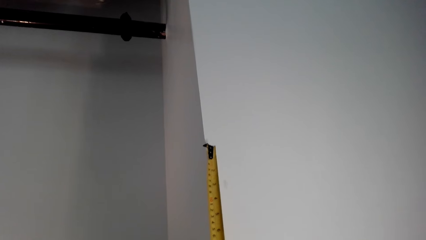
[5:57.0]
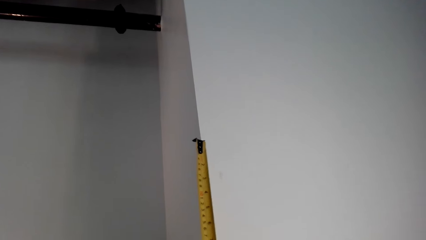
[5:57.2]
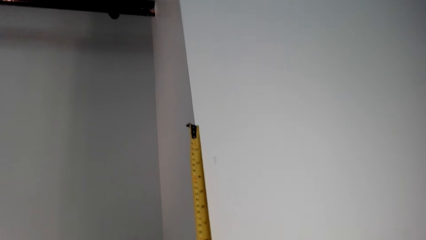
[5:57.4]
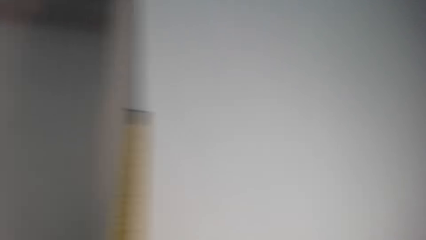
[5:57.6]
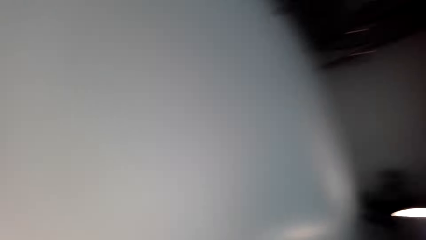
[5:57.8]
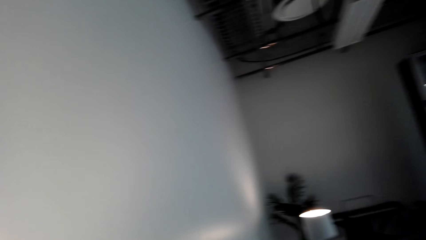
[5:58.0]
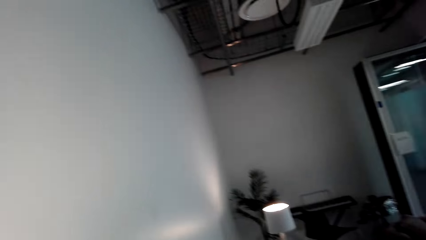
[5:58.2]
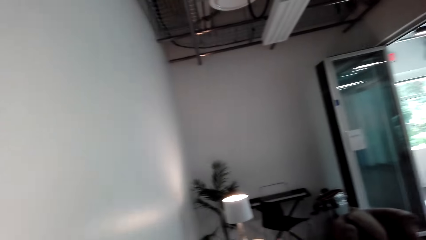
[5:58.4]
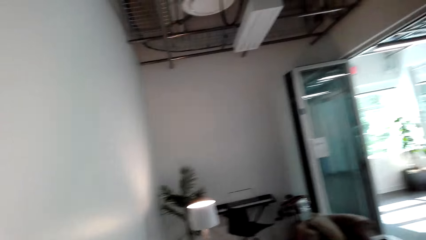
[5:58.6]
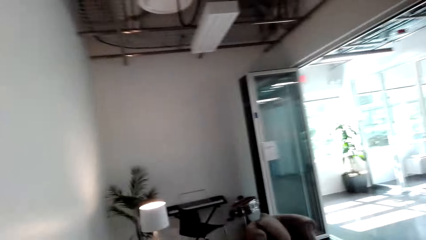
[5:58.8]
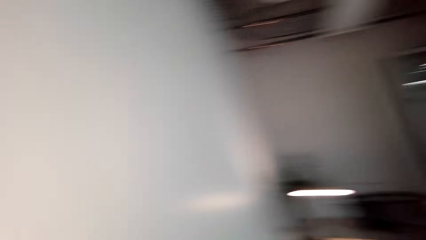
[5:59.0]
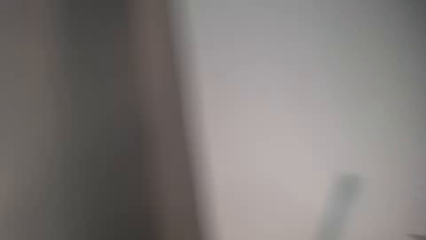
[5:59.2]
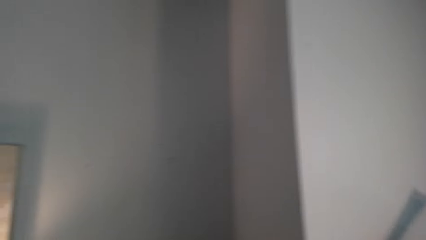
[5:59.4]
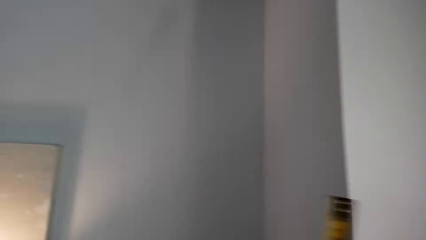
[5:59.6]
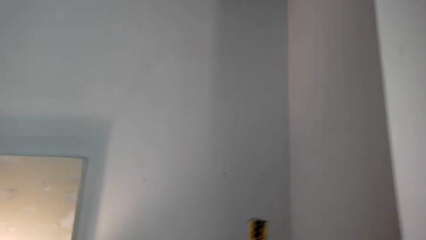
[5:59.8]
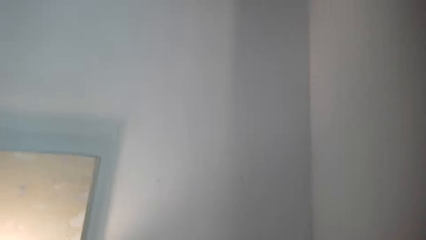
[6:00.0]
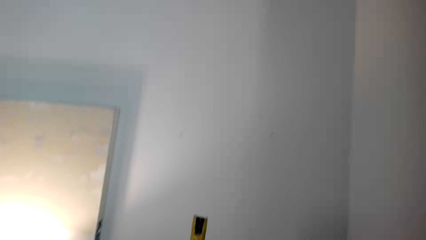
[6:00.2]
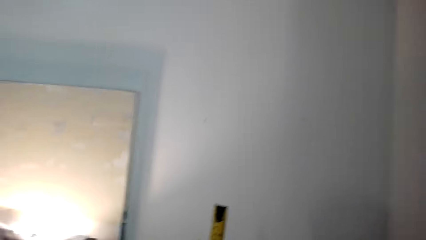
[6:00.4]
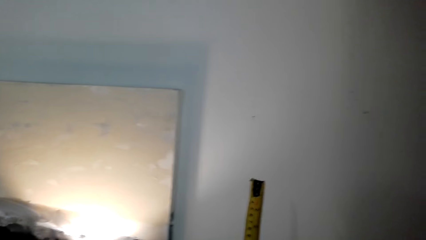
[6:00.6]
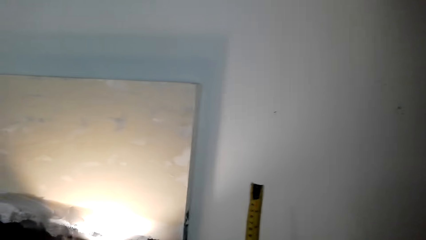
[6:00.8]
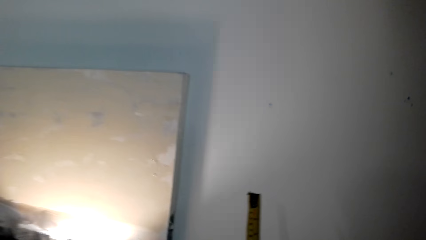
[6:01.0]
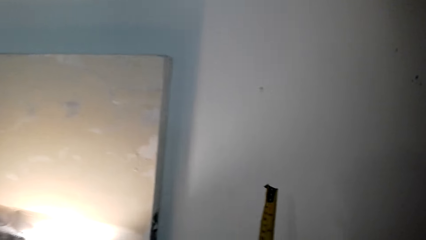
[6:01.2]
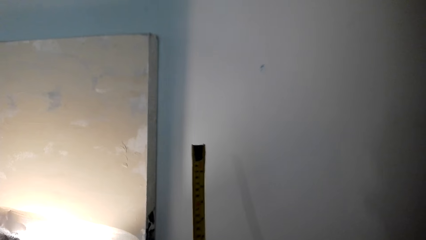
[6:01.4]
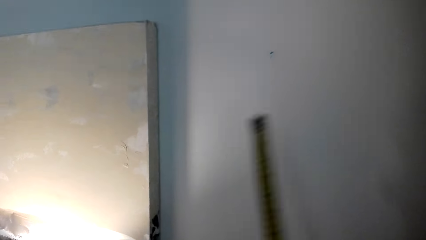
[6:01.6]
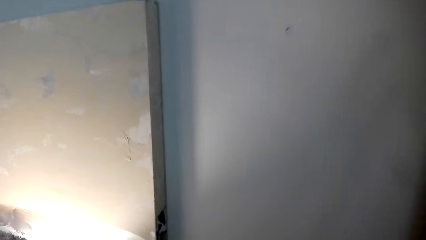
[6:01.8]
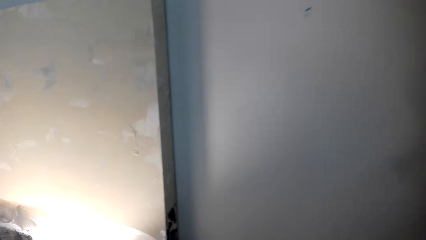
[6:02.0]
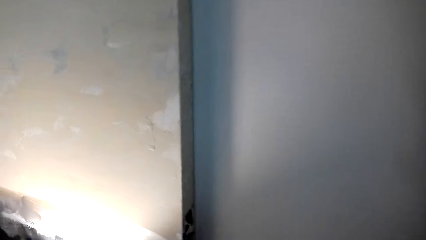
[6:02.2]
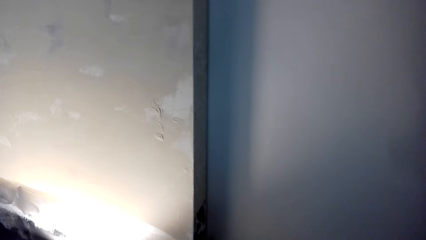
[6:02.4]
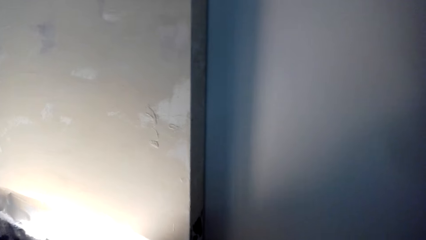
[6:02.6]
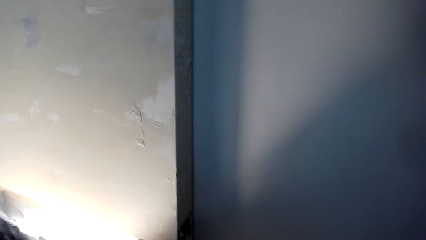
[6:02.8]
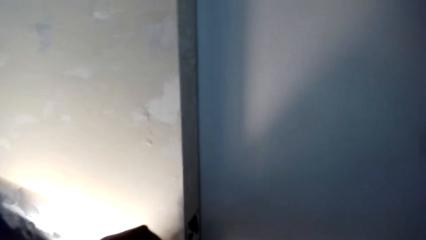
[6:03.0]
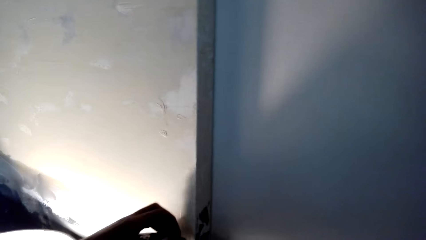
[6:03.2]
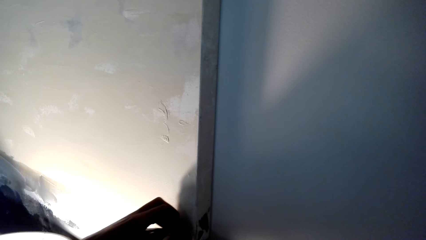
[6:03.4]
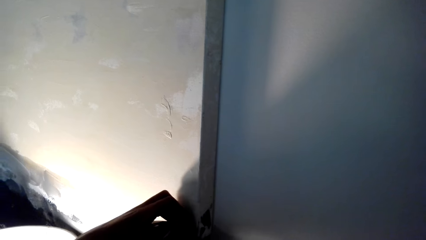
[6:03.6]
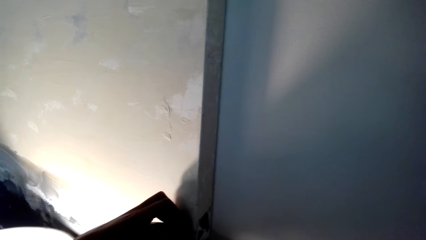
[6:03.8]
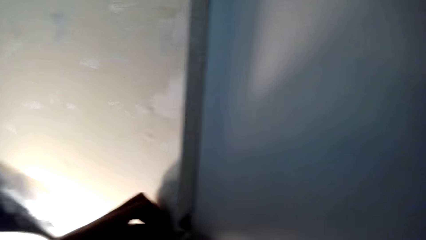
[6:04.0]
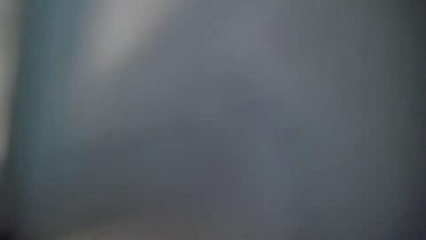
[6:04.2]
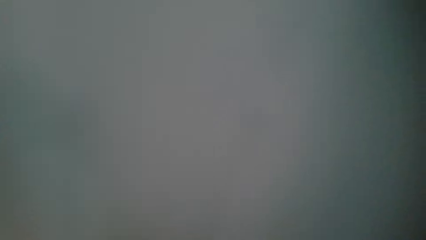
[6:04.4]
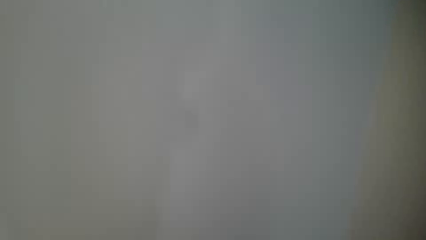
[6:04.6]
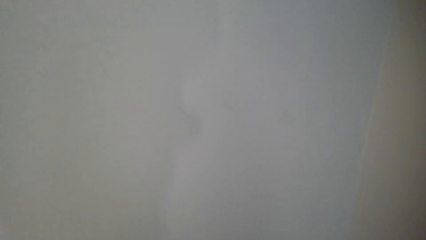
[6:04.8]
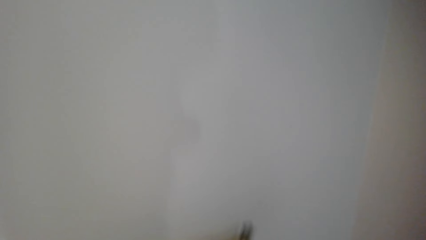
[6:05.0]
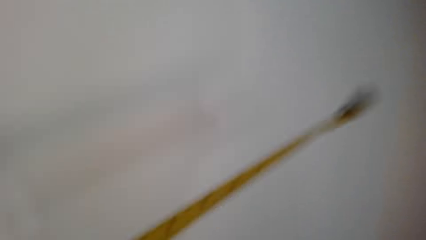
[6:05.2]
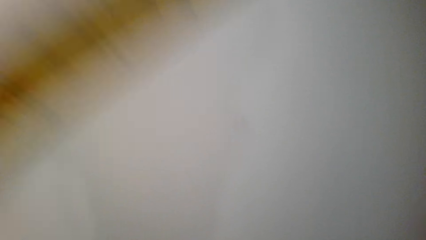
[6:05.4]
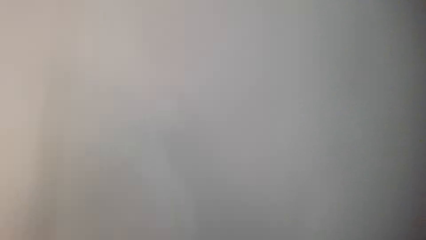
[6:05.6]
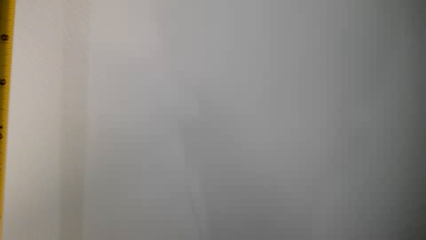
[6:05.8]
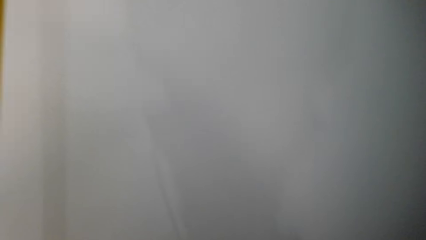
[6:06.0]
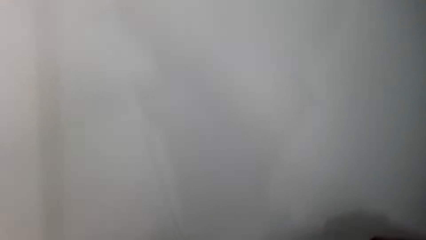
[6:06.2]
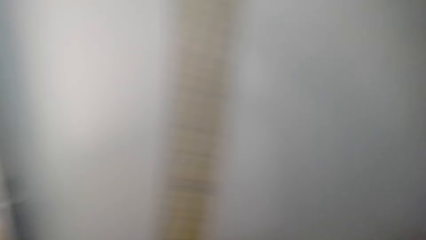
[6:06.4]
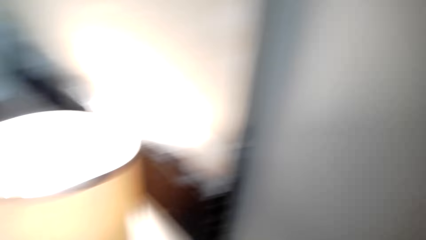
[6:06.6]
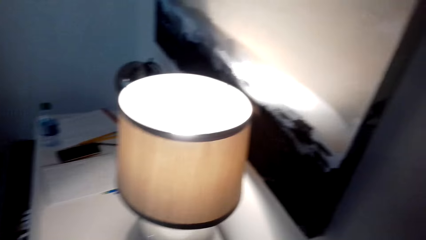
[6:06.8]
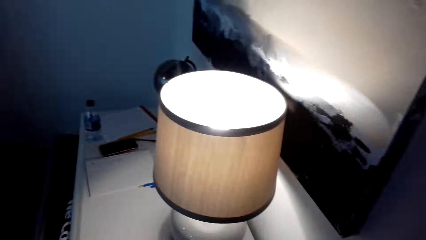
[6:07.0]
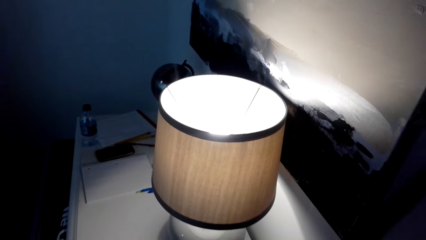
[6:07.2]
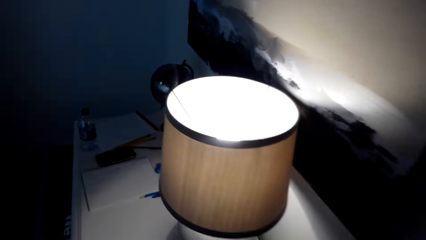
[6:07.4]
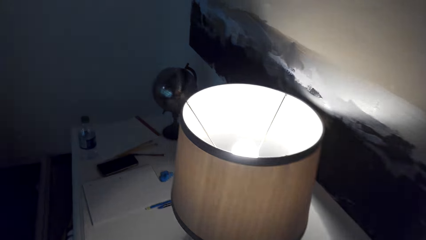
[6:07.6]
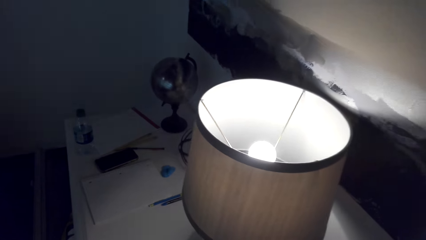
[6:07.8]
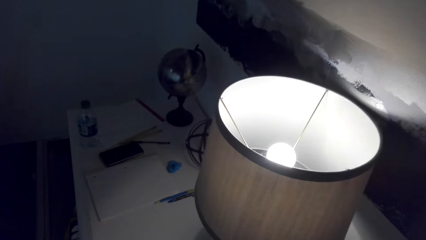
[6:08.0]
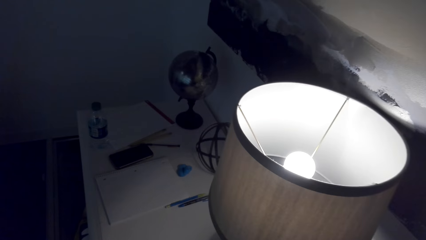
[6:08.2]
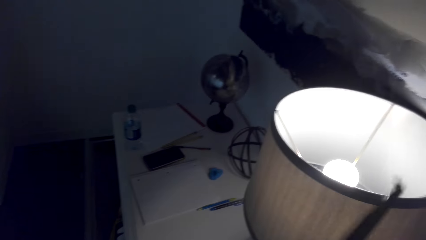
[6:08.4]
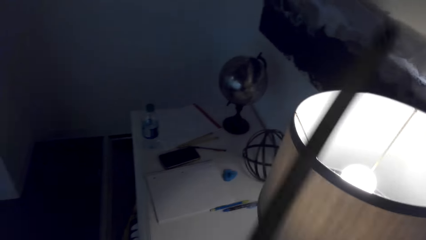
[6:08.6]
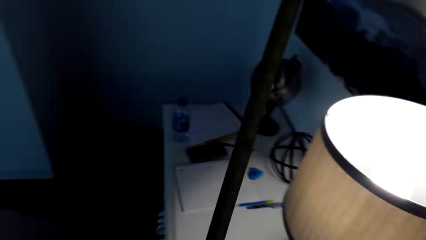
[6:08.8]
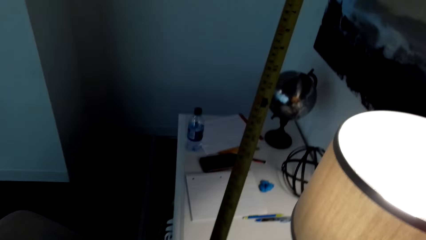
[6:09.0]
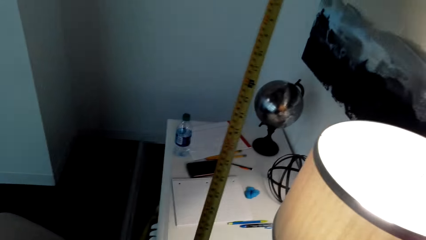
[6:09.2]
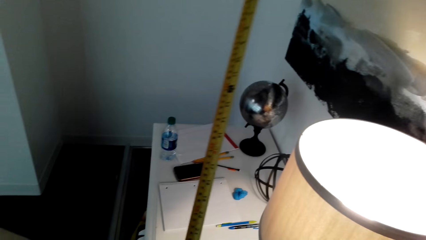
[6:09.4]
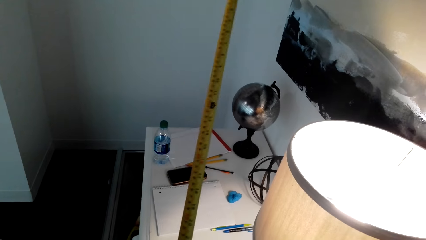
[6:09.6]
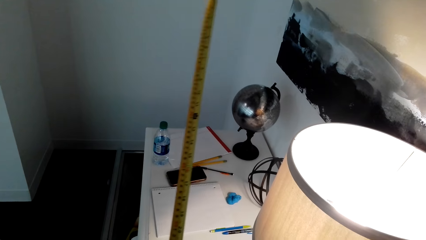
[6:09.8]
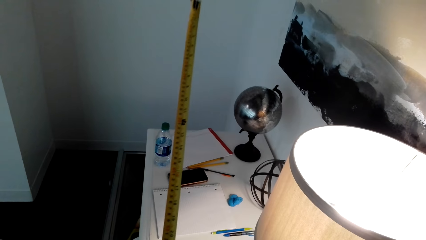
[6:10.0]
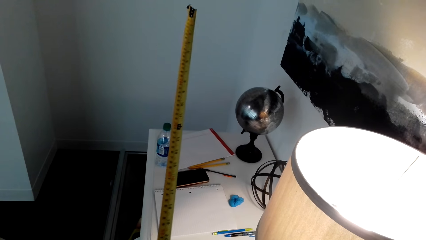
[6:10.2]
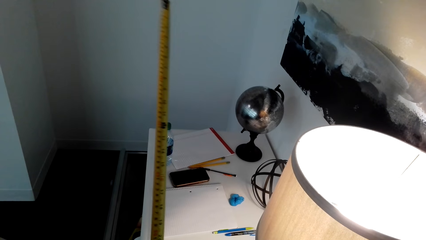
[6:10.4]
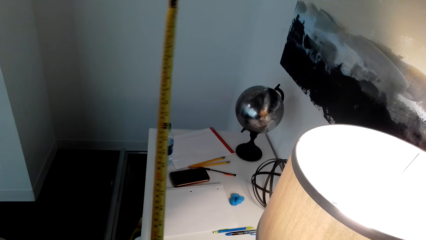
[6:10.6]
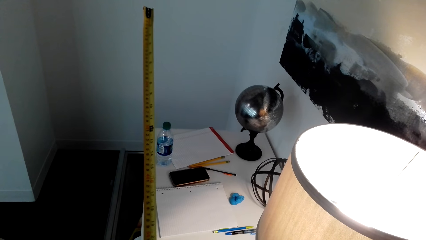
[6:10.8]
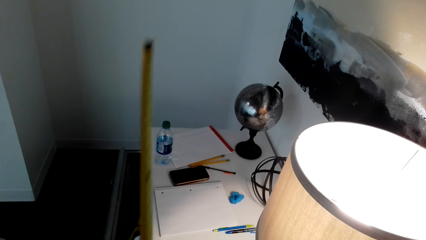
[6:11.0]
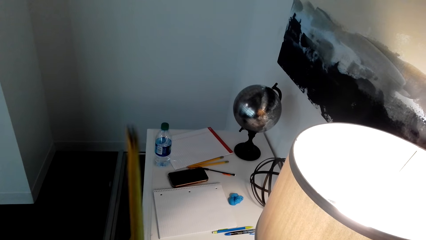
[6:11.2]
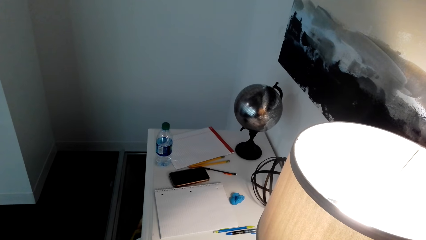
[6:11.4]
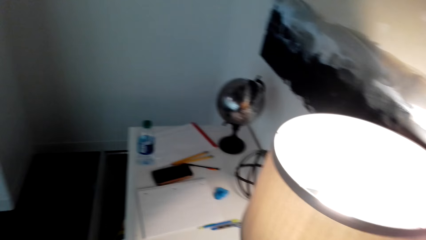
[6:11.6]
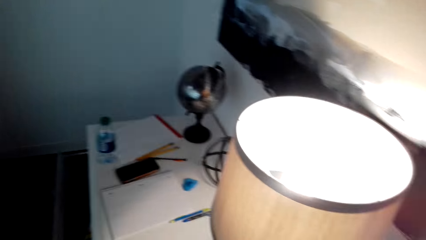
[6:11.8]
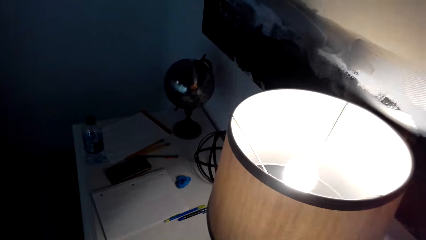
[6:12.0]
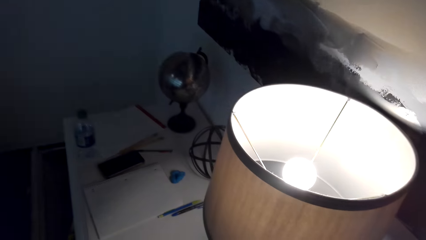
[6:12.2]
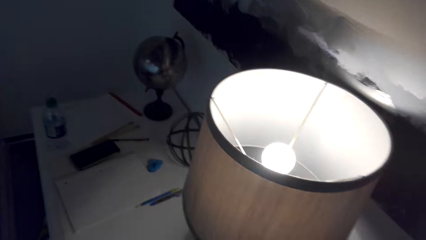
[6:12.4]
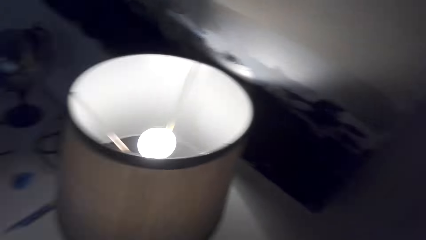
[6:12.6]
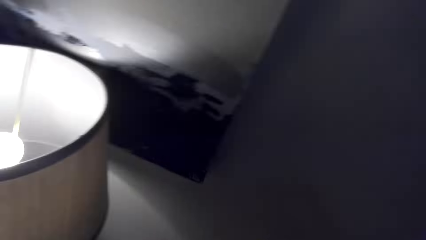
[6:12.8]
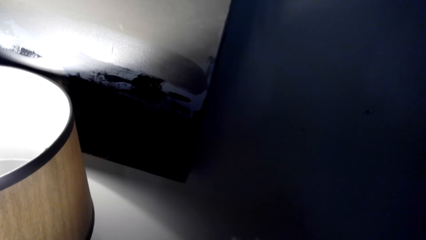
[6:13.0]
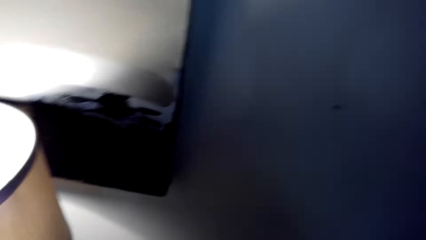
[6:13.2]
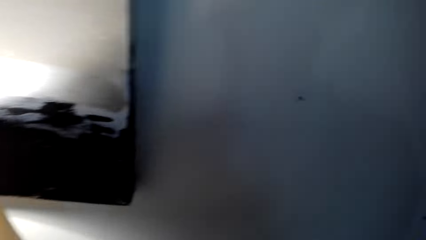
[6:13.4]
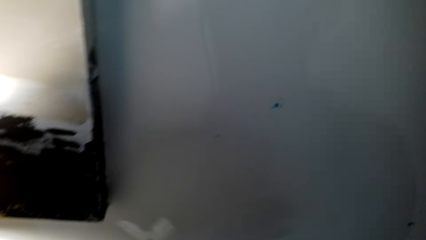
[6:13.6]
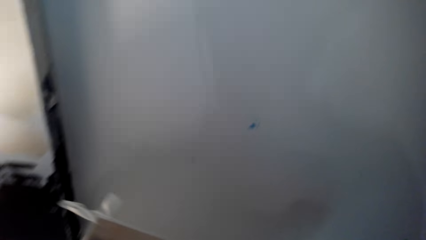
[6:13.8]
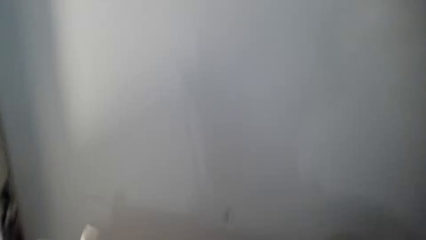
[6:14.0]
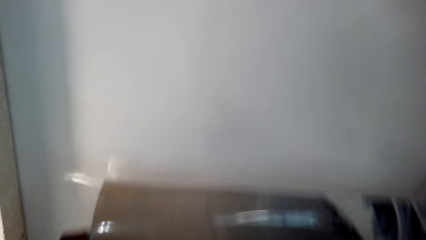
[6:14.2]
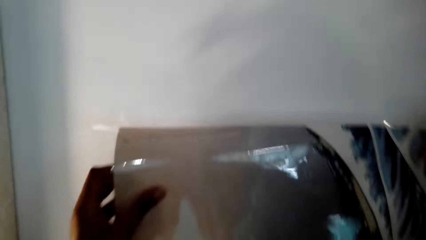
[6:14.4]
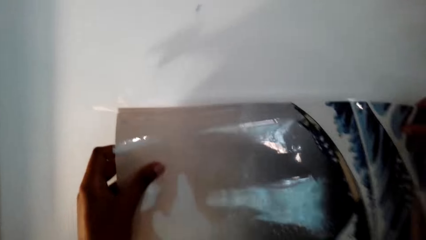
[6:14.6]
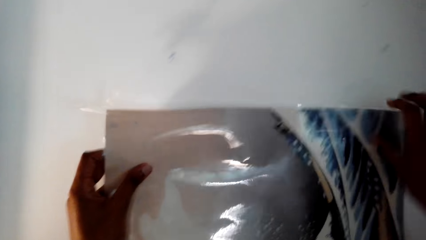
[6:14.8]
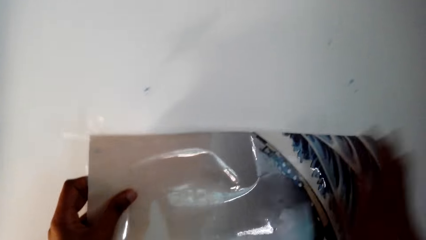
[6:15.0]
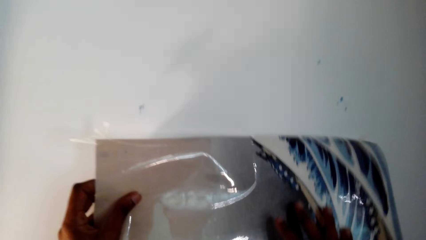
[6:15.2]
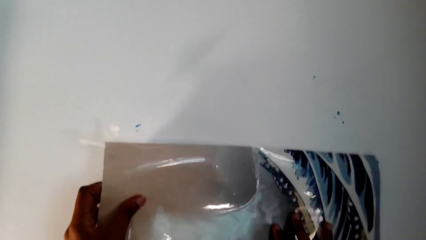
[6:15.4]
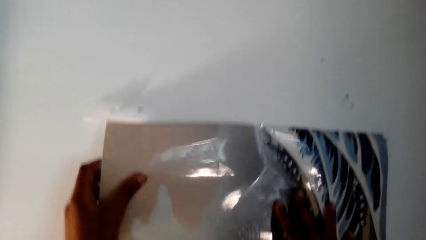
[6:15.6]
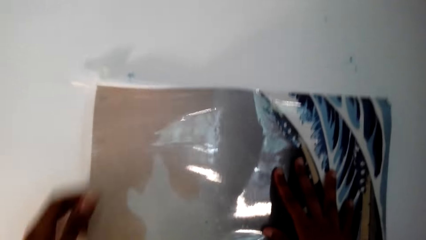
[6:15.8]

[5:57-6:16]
The camera wearer looks around. They measure the wall. They look at the measuring tape. They fold the measuring tape. They return the tape measure in the case. They put the wall art on the wall.
